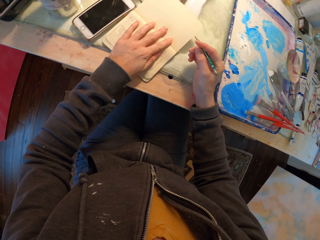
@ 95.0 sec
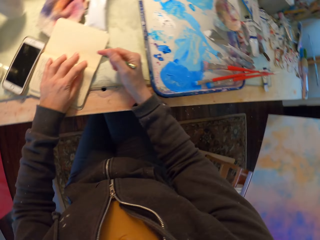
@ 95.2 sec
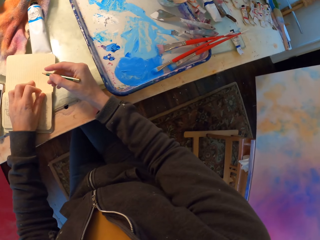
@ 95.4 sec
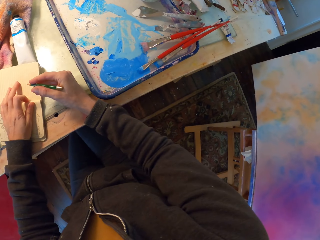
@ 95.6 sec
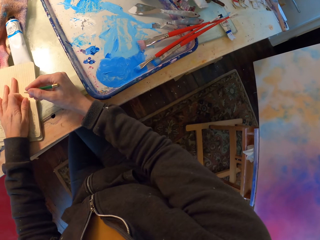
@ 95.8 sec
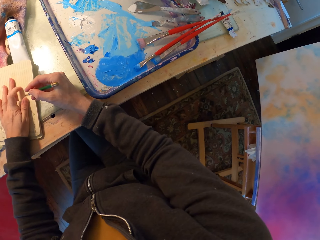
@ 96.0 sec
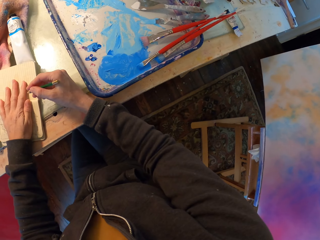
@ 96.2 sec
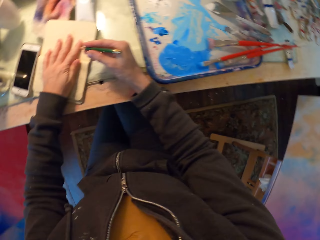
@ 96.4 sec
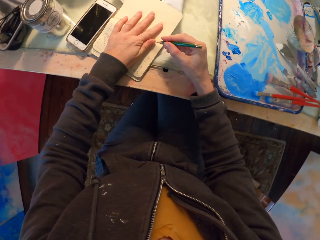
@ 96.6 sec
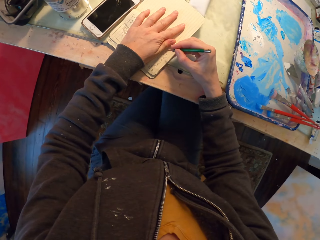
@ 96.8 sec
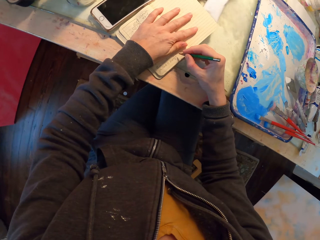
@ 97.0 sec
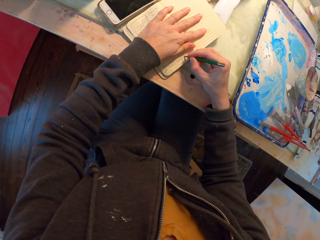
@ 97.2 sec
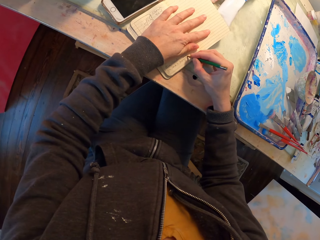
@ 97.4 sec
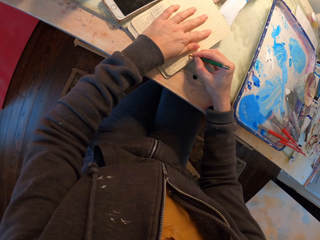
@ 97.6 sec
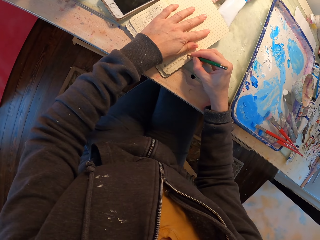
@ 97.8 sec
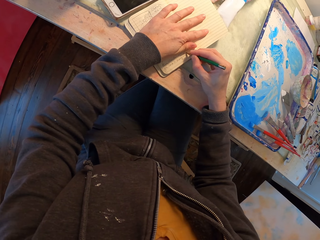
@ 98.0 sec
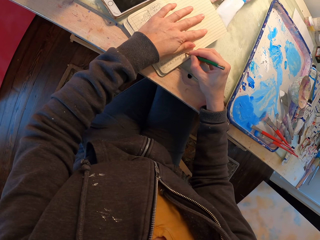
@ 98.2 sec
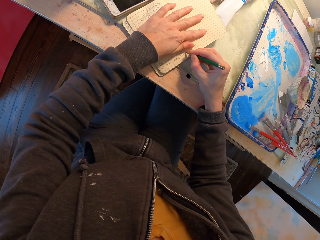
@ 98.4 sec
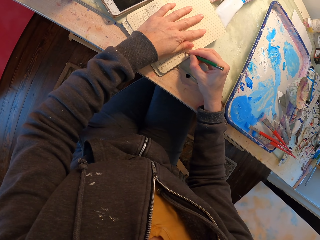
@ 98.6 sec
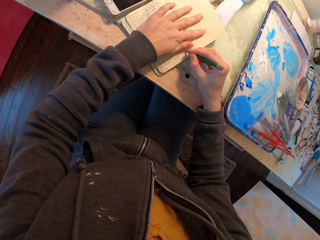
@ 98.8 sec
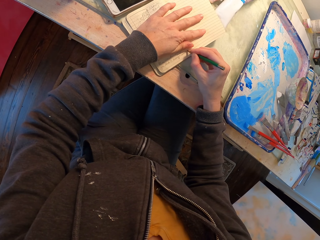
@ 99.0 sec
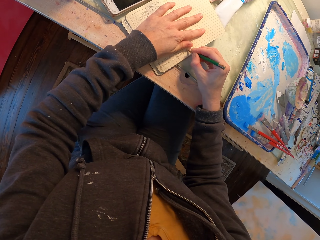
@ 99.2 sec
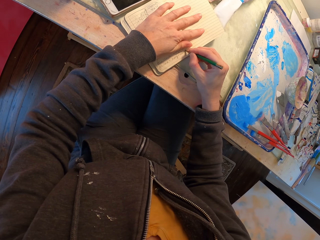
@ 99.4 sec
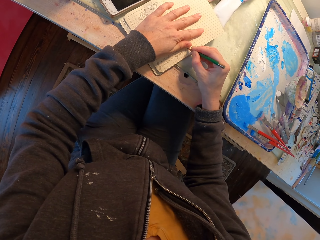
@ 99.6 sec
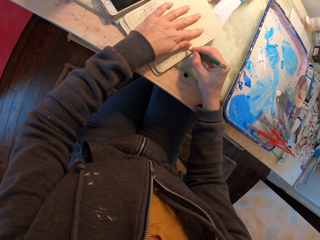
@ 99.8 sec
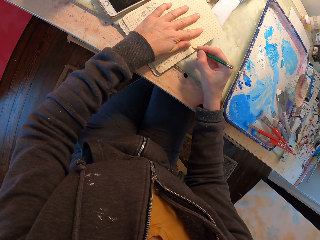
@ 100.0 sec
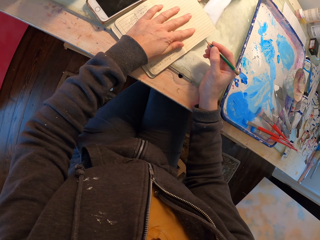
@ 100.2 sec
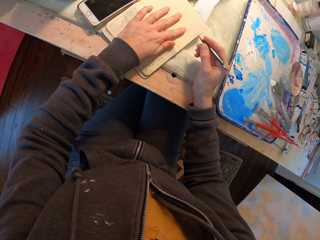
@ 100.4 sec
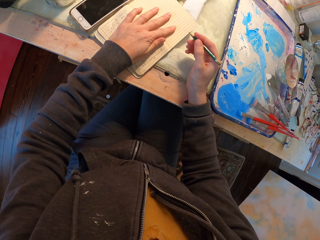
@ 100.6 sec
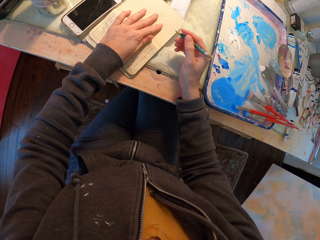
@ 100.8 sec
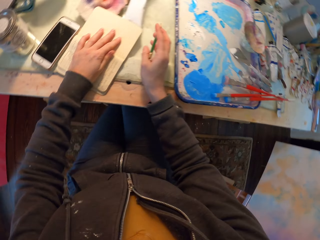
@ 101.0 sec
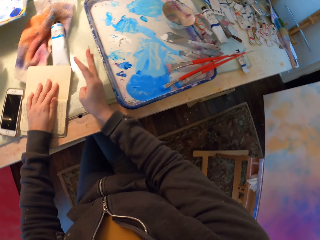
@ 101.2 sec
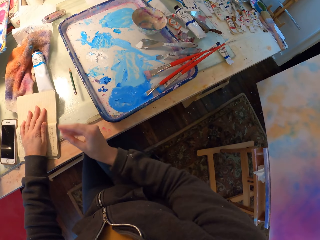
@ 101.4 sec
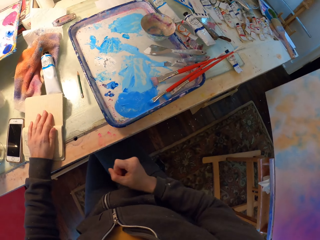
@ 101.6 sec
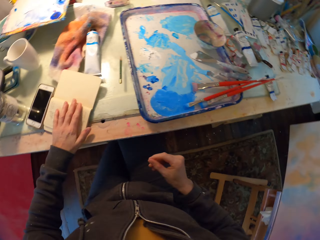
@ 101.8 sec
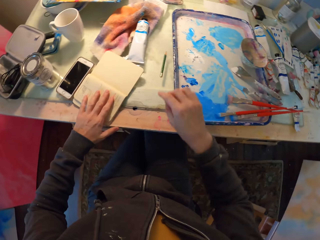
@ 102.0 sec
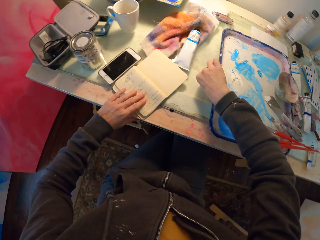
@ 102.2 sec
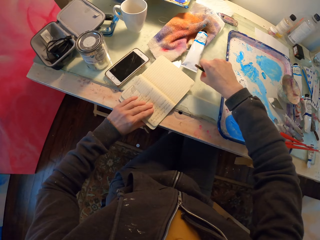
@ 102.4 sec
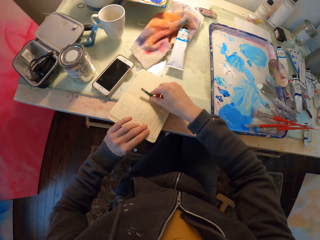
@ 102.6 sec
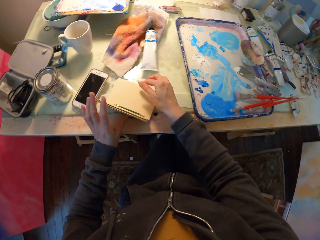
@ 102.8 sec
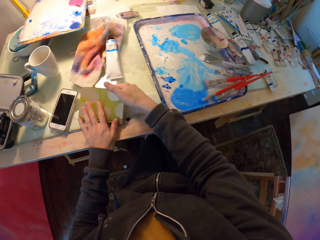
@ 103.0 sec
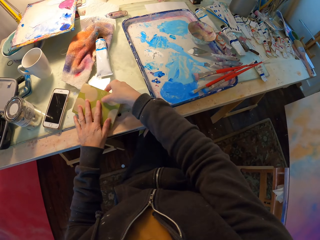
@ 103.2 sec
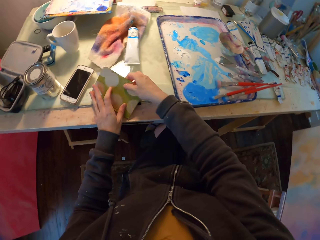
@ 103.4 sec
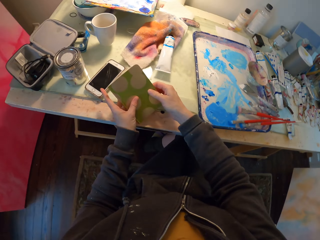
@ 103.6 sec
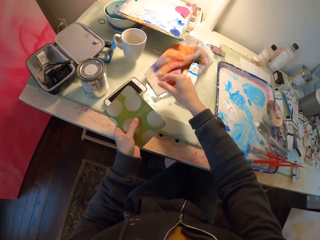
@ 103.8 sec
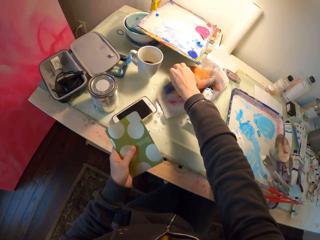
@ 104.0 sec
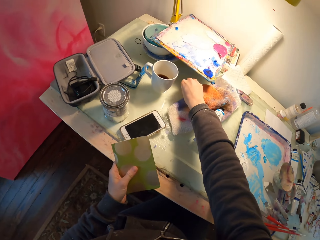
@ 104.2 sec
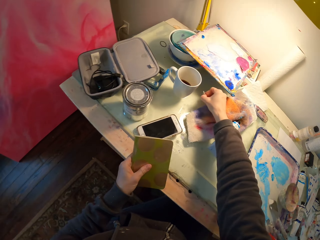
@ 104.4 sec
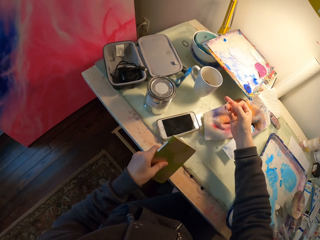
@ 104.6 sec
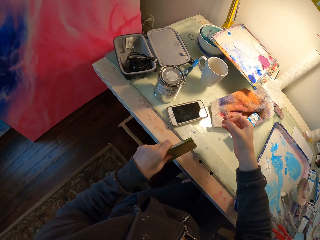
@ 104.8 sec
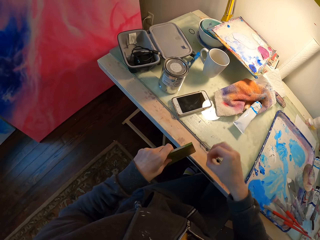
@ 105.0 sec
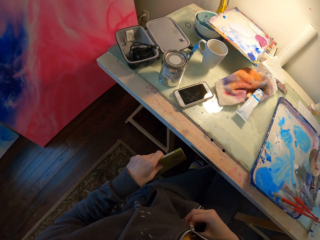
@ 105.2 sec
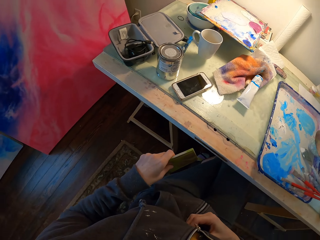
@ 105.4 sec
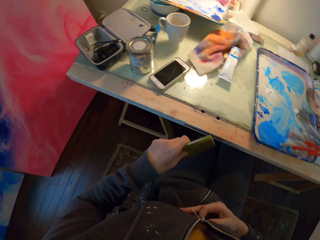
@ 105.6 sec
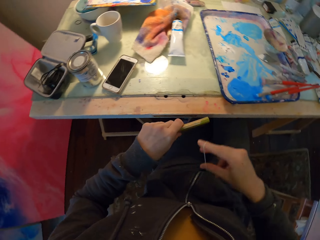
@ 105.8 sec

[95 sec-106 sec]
The camera wearer looks around. They write. They put the pencil down. They put the pencil in a notebook. They close the book. They take a ring or rubber band from the table.

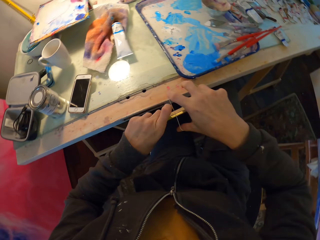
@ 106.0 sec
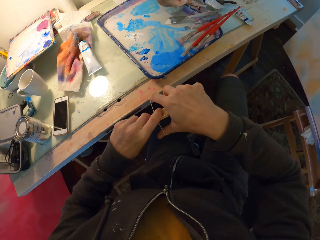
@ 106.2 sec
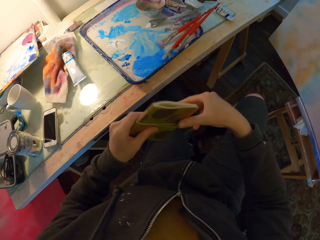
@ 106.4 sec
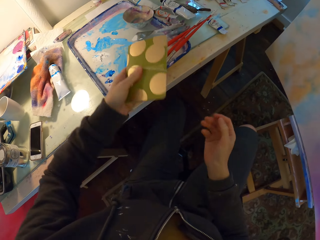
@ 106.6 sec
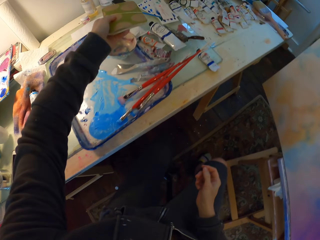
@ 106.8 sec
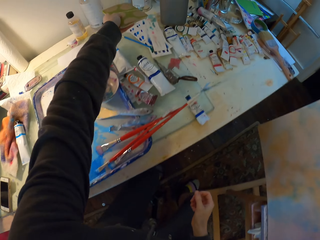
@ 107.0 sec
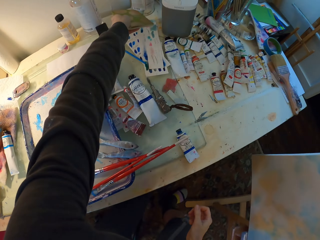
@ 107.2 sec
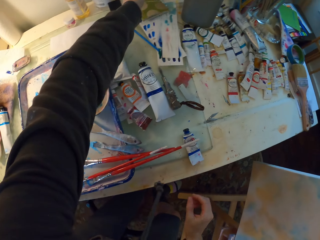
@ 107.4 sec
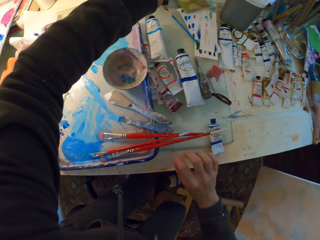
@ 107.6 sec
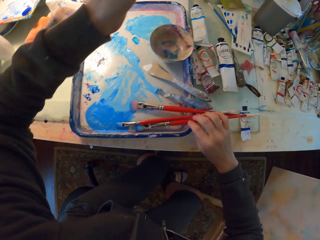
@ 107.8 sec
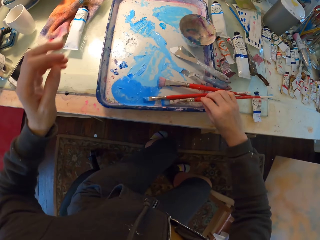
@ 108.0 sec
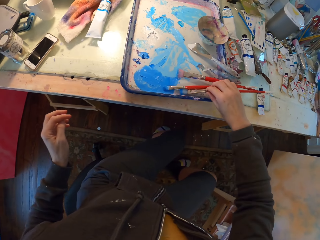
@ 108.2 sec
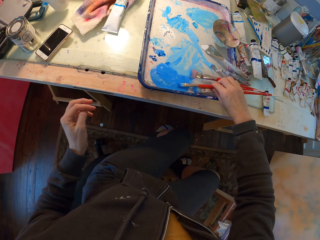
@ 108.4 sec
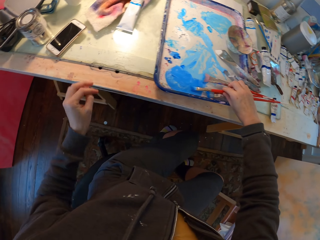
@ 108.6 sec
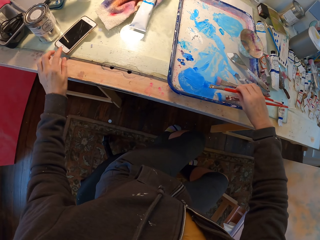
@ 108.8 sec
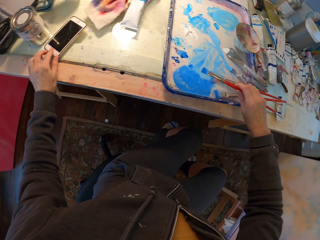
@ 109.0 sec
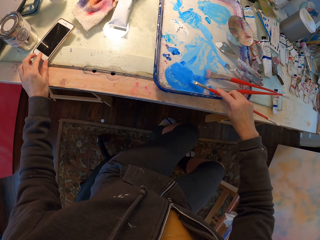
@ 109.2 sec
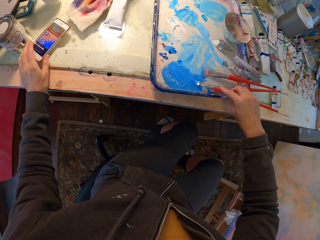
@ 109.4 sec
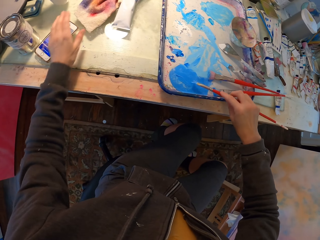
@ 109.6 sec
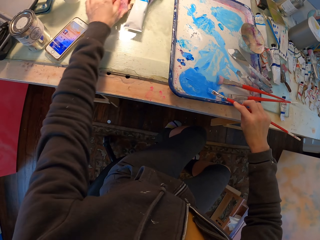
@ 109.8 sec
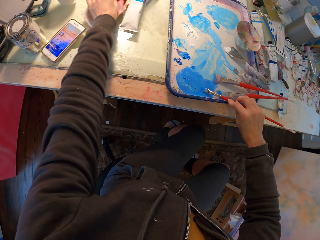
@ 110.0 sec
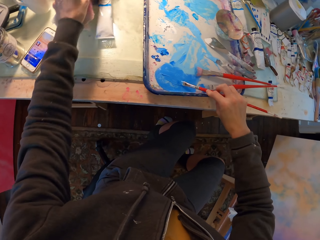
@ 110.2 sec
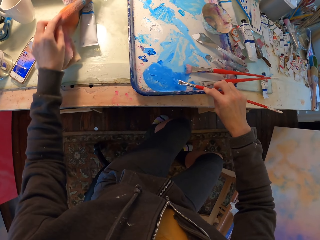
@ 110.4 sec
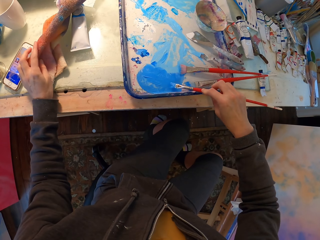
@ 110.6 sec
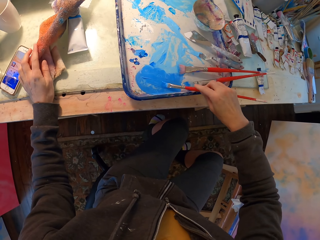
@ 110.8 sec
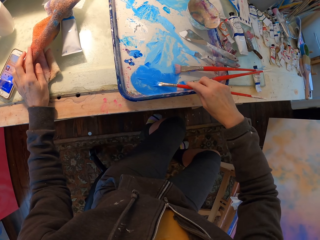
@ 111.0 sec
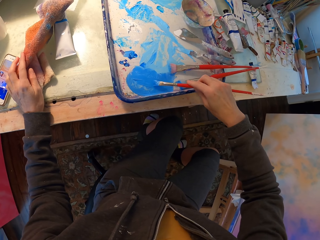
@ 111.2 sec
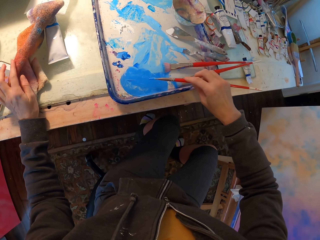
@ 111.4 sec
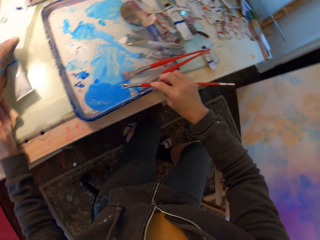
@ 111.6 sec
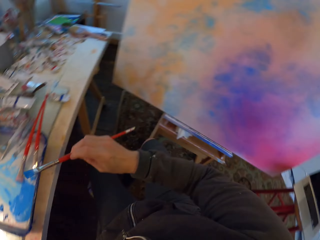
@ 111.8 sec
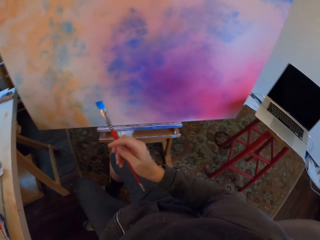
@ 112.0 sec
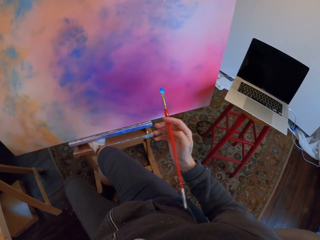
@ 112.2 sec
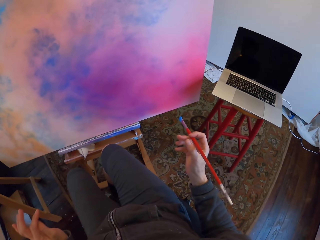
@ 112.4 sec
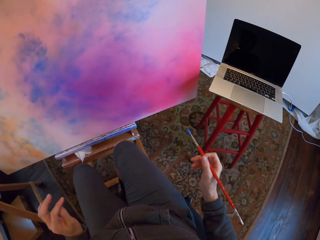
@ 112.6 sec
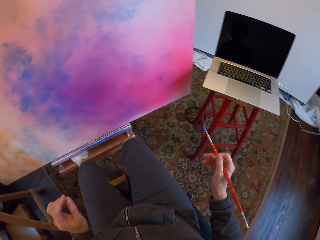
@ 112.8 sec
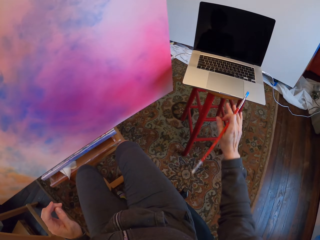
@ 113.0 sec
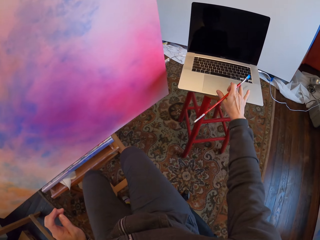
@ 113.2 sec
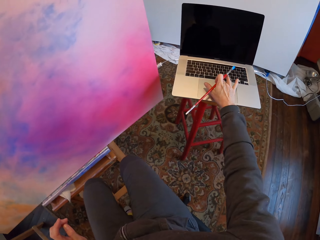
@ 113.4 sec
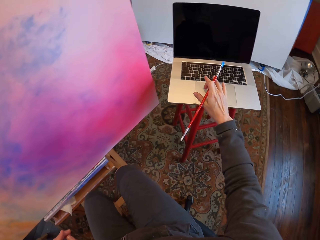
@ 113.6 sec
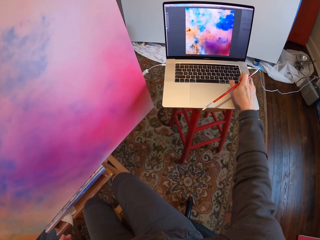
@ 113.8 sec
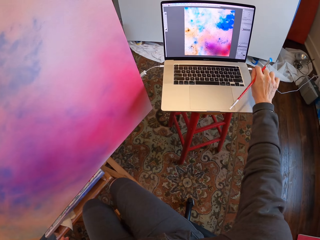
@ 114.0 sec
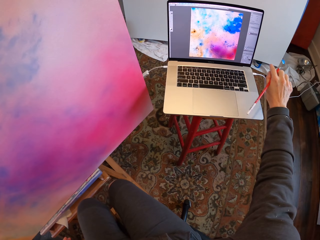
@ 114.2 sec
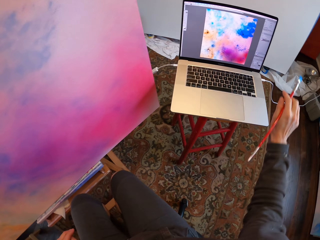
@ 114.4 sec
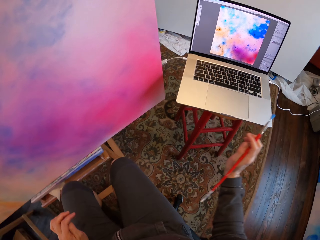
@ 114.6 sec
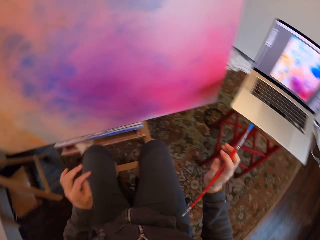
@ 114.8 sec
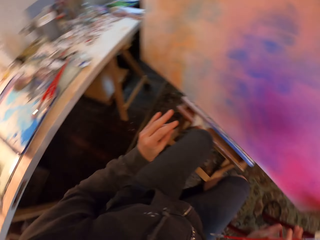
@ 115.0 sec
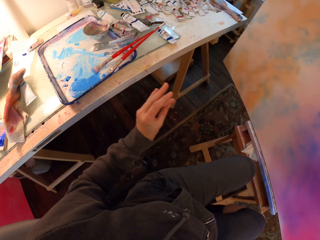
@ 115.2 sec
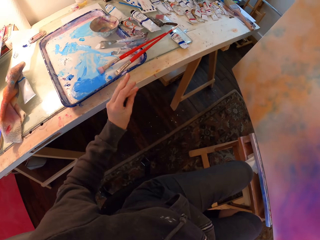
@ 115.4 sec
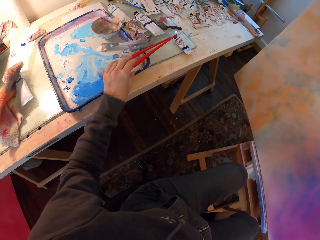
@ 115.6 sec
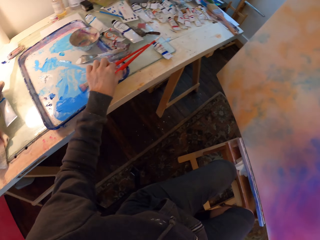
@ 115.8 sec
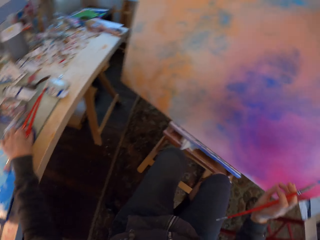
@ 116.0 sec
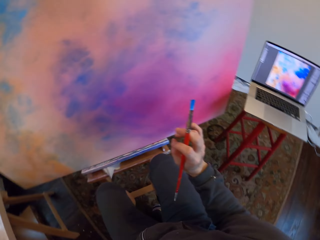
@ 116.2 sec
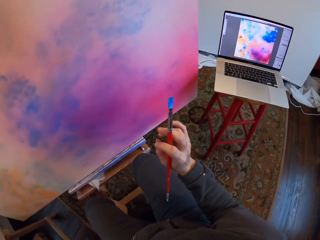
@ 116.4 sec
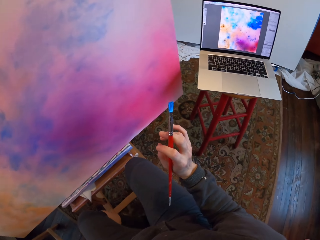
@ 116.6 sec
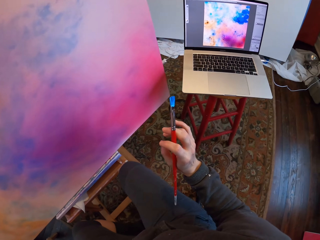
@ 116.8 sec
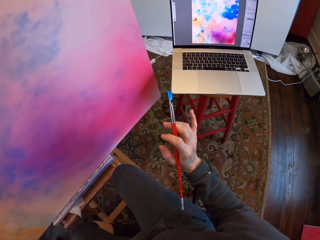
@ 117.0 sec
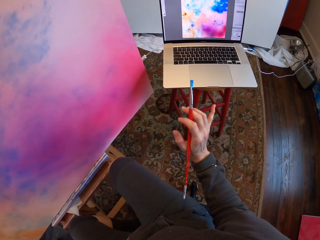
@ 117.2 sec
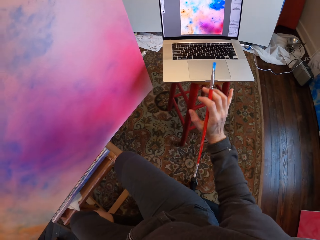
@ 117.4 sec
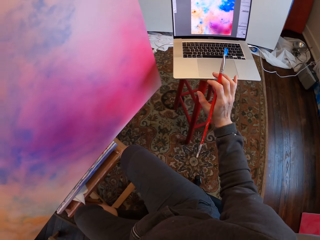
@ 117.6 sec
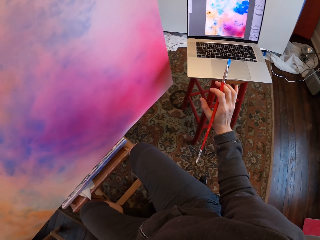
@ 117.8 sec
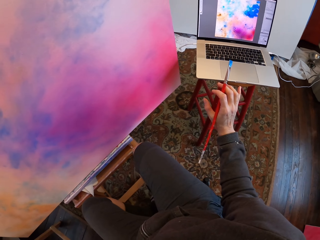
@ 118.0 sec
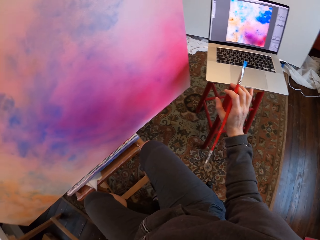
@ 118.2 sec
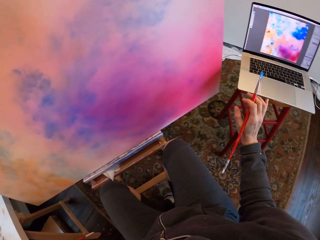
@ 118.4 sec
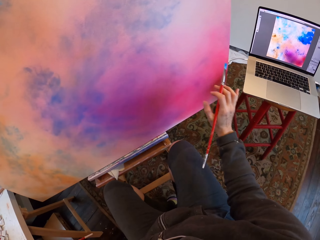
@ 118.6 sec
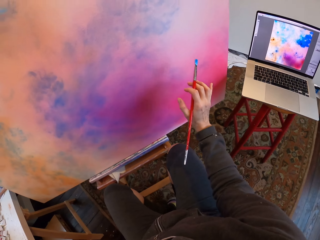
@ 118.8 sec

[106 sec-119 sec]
The camera wearer ties the book with a rubber band. They drop the book on the table. They pick the brush from the table. They touch a phone. They grab the brush, dip the brush in paint, and tap a laptop. They operate the laptop. They pick the brush from the table. They look at the laptop.
